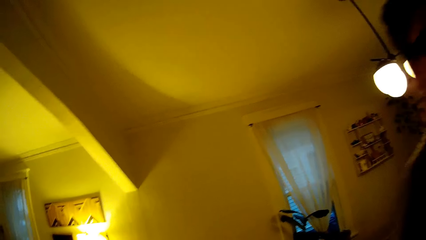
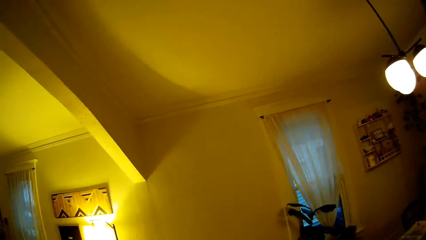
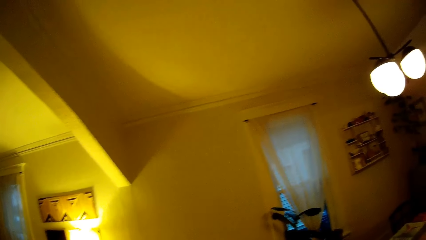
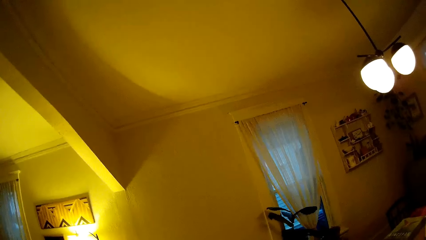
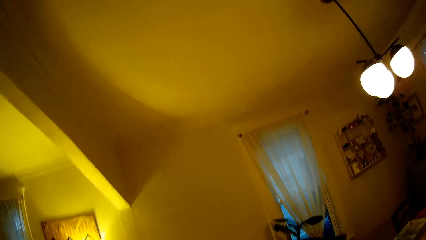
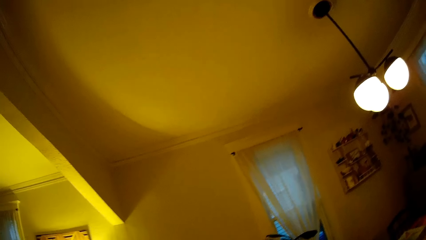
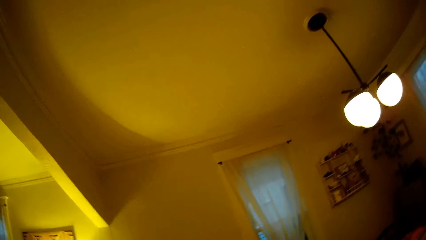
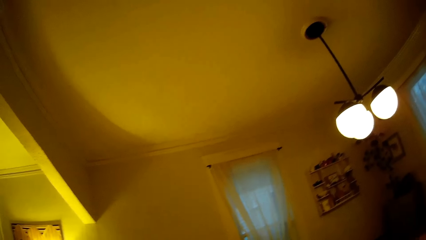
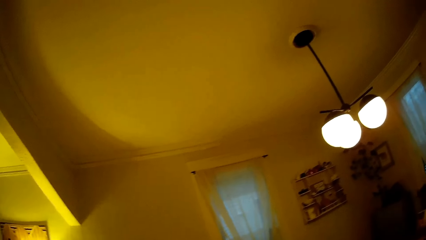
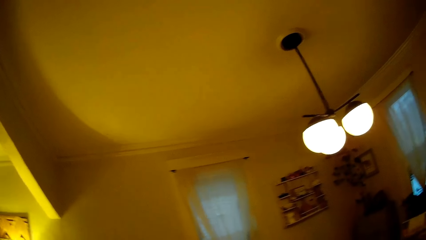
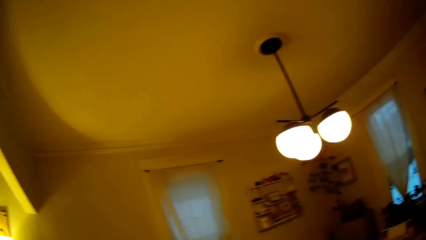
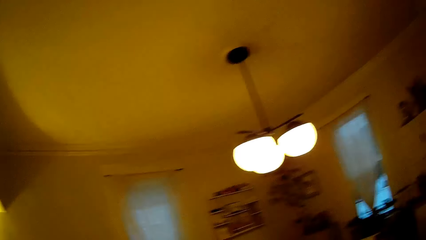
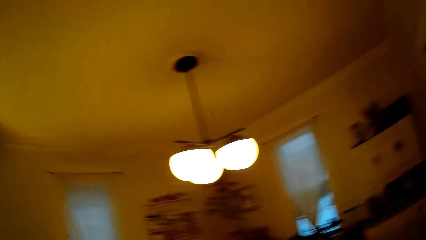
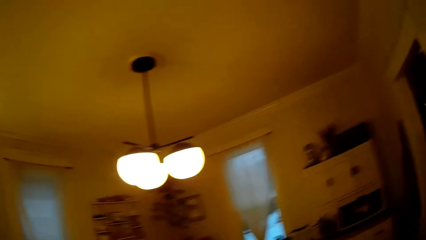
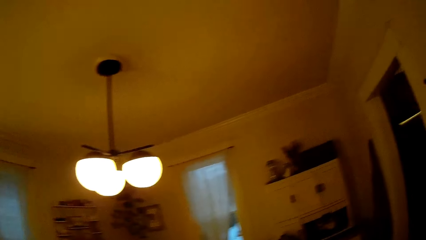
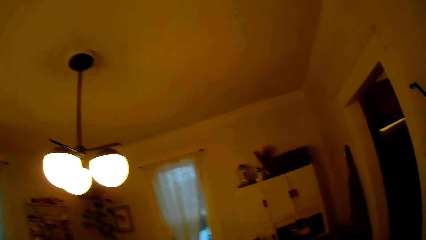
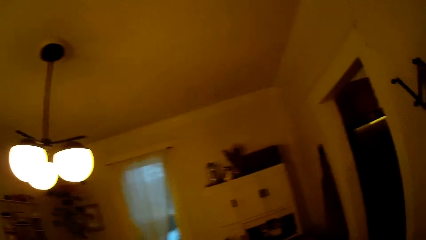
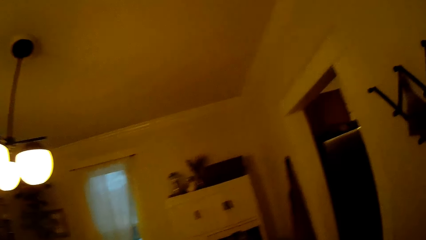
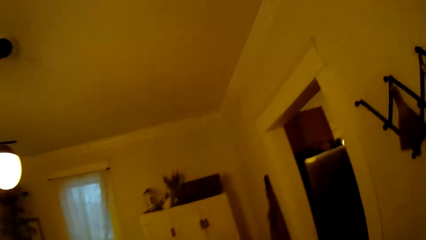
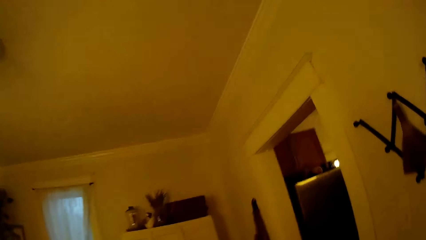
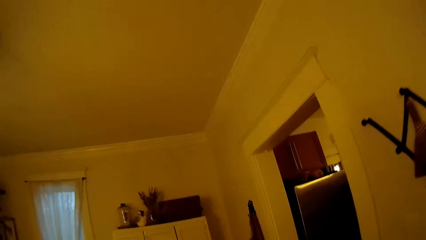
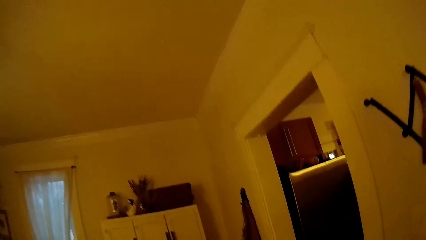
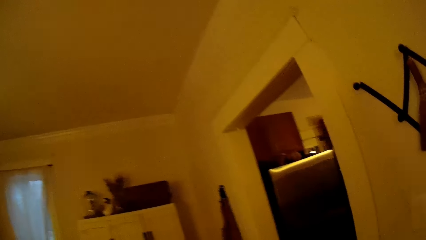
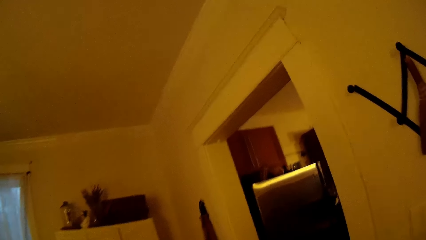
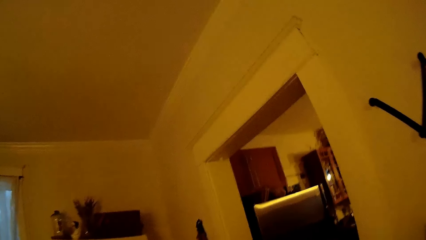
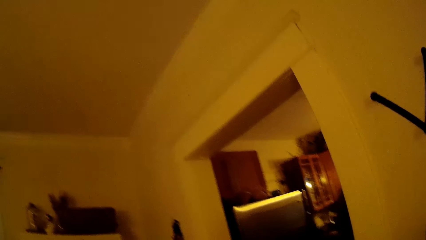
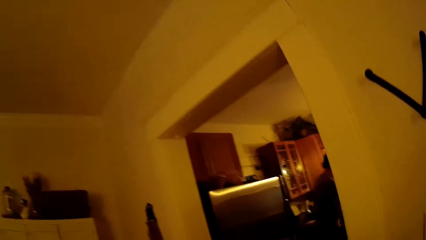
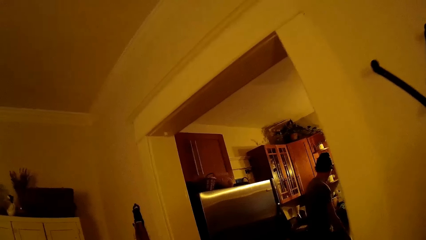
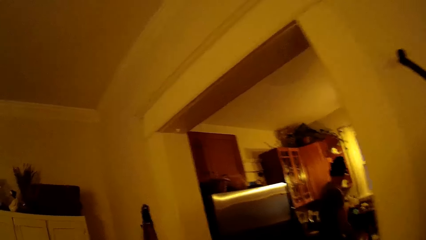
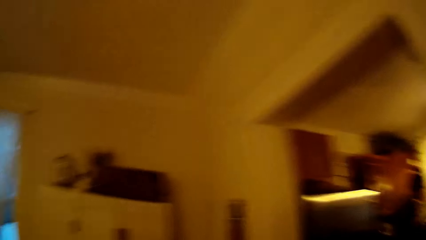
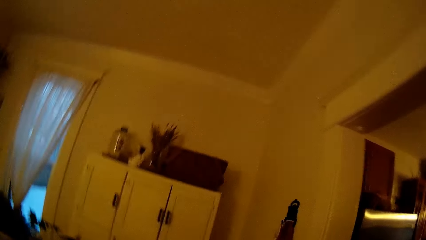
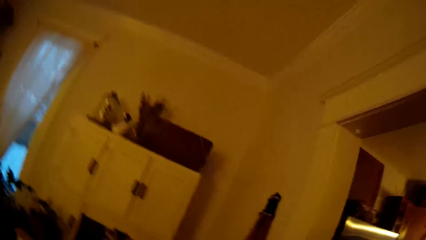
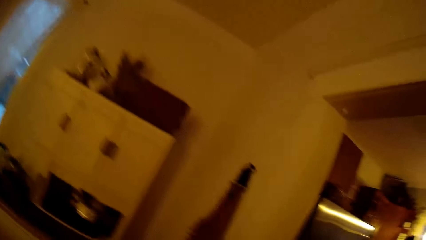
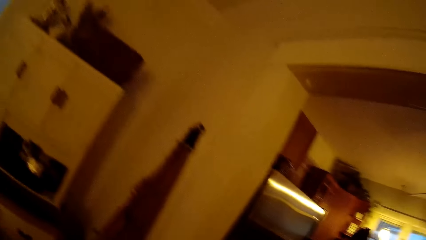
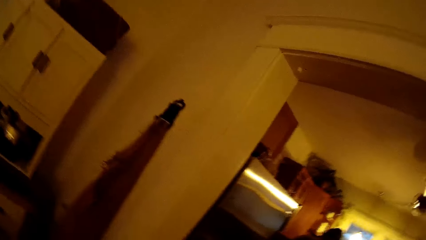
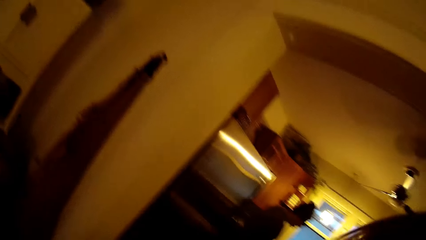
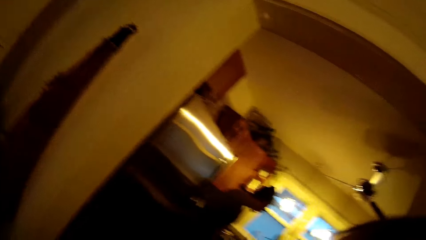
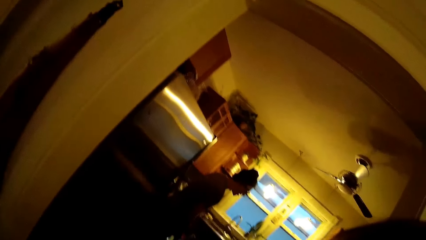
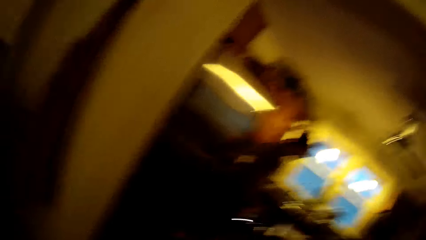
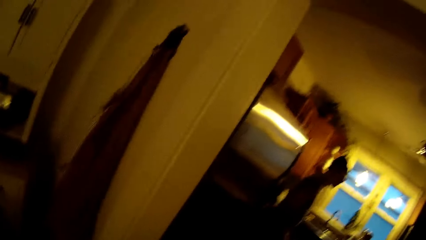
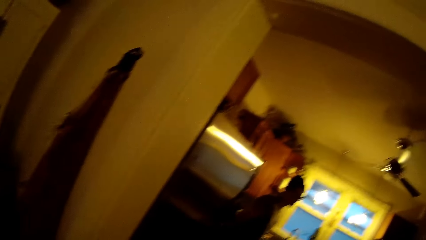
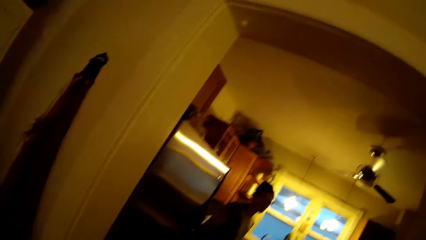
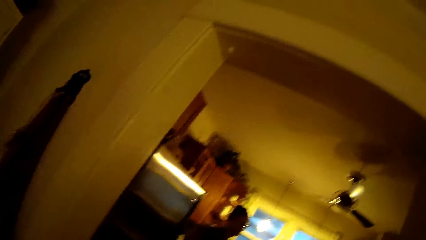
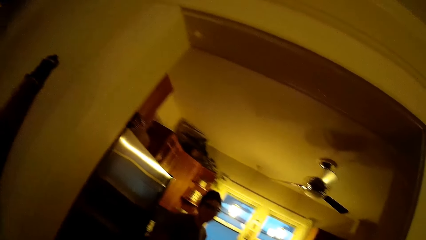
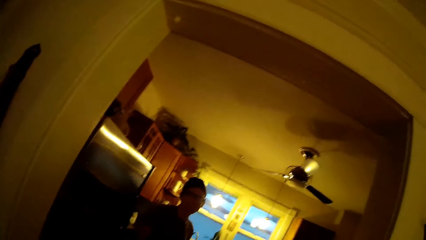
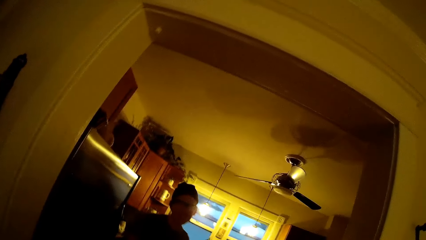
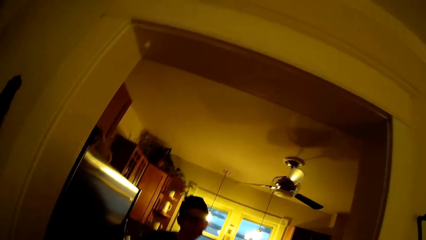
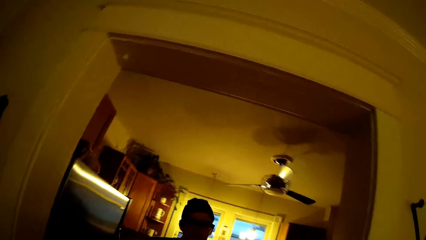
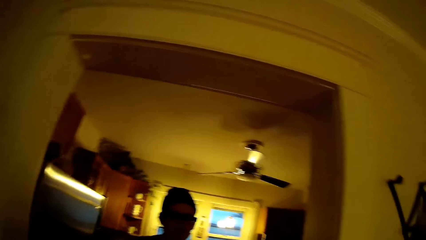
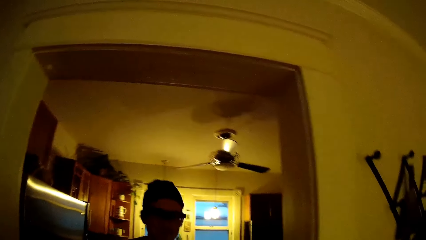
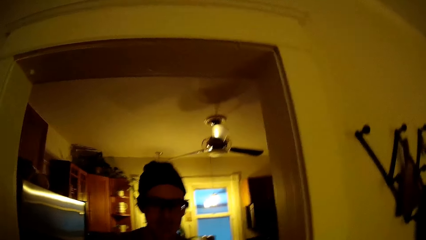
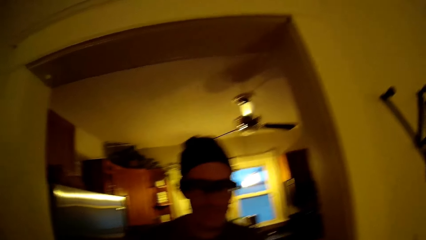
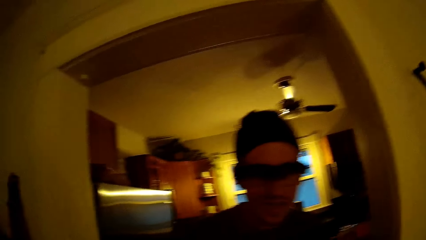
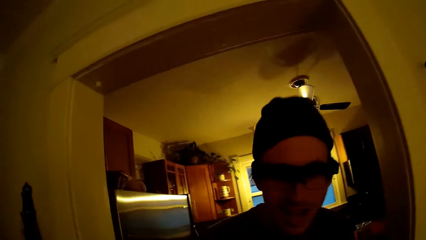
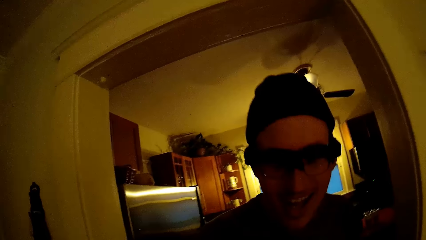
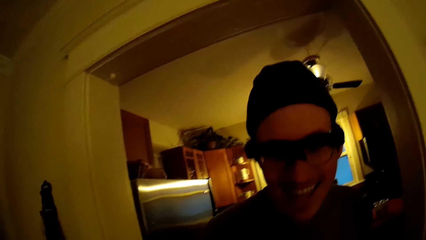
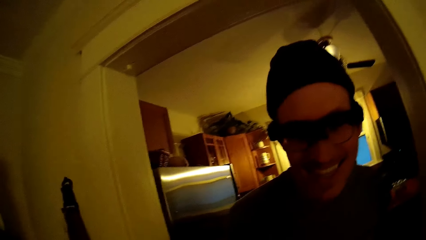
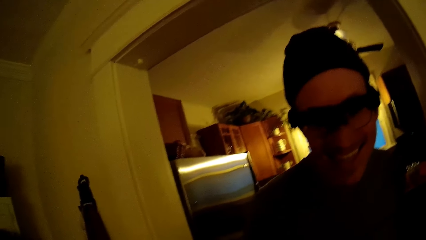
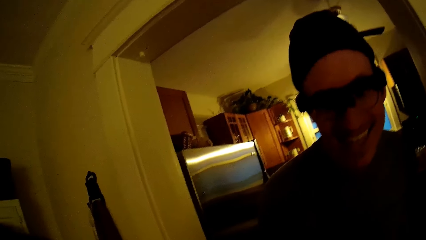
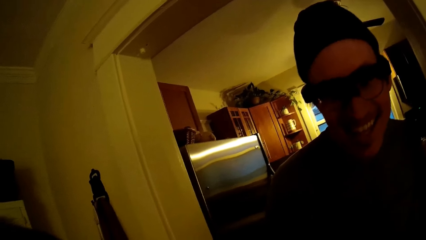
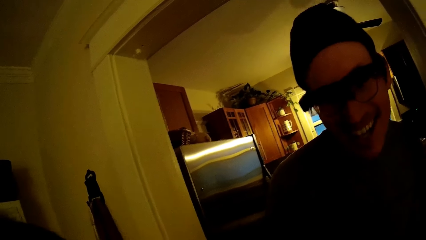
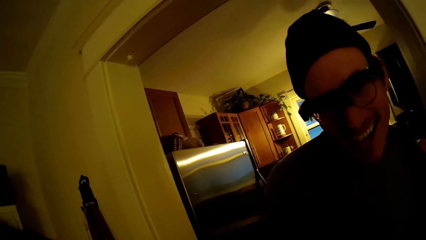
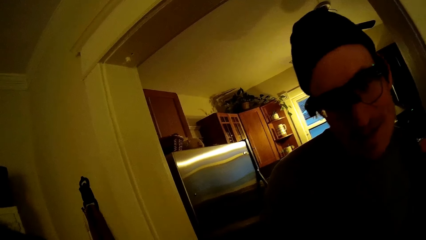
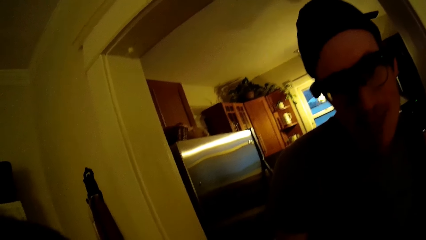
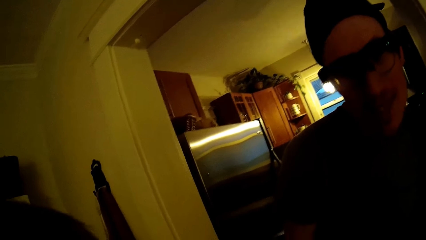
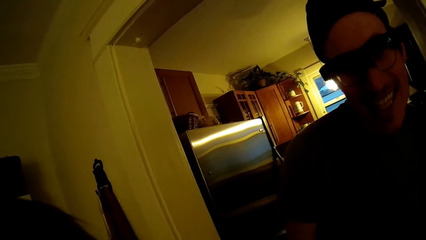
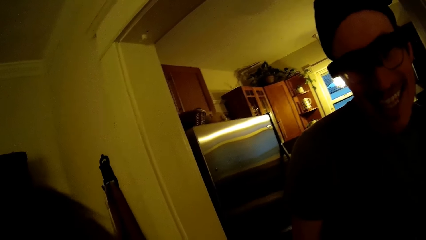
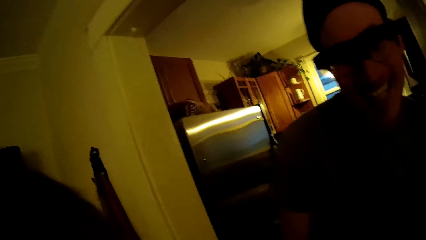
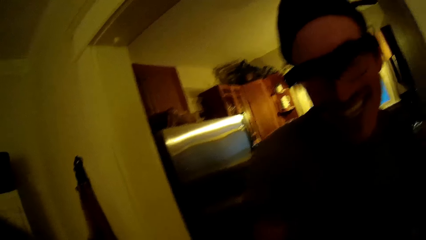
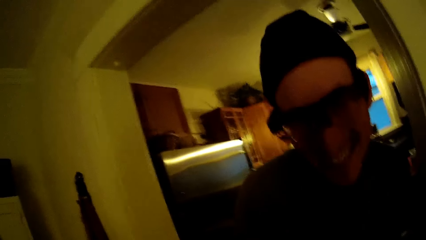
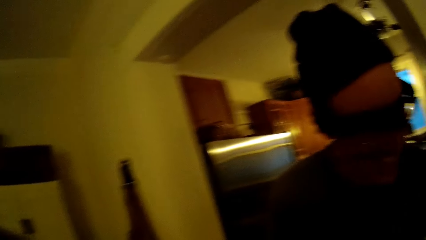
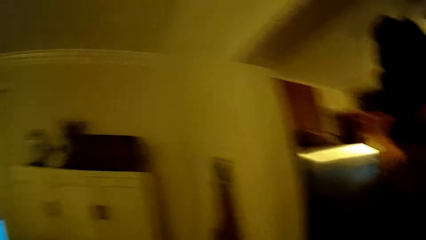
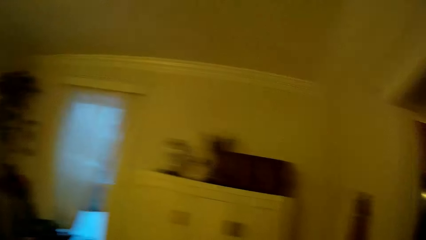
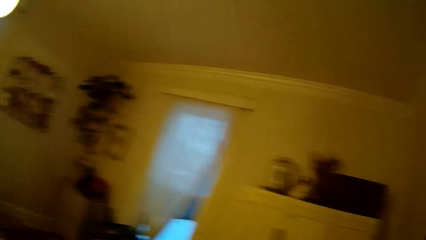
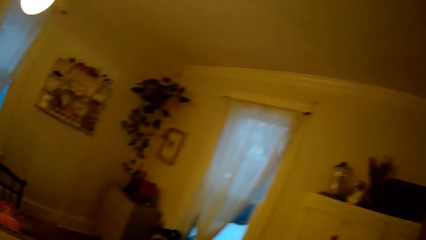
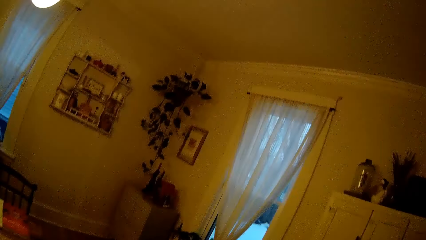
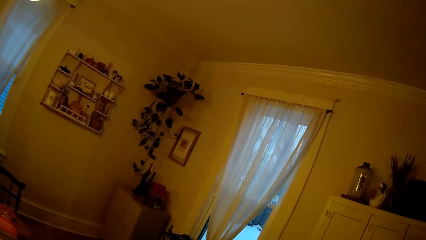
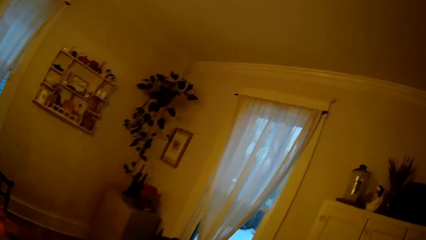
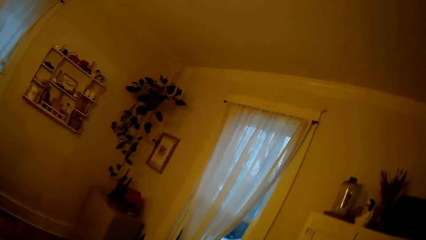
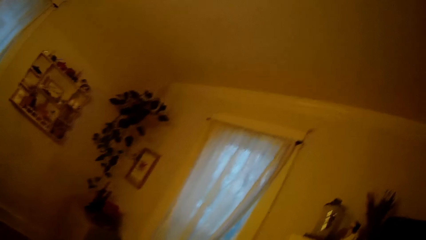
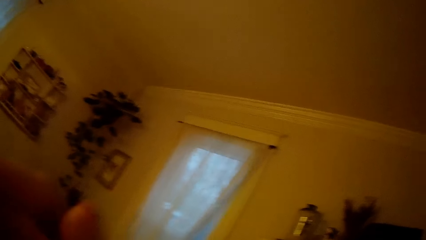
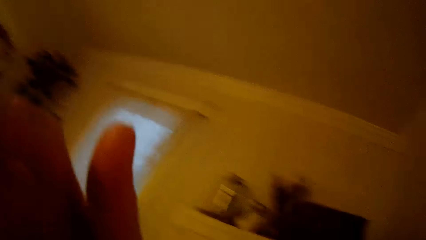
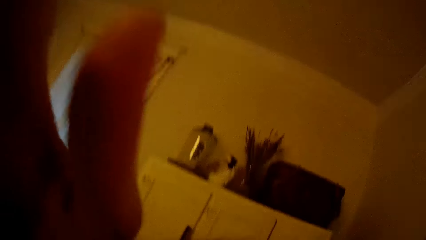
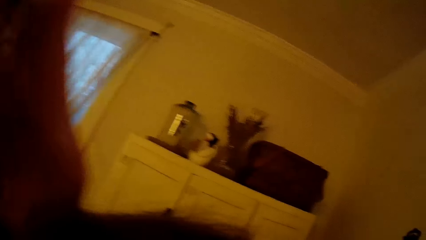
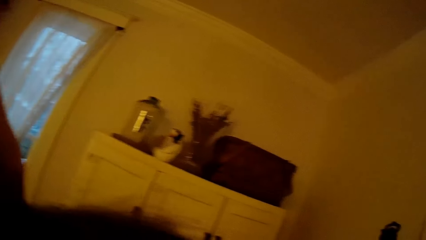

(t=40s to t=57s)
The camera wearer walks around. A man moves across. The camera wearer looks around.
